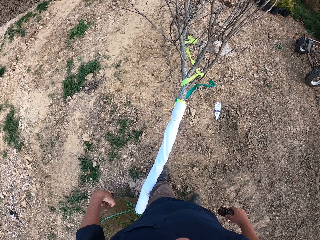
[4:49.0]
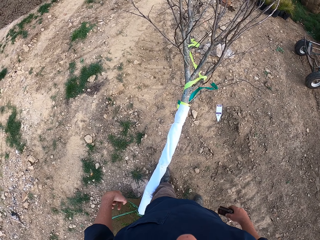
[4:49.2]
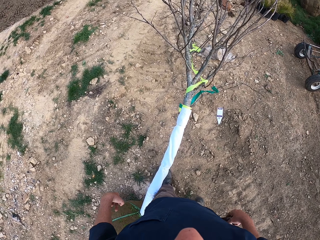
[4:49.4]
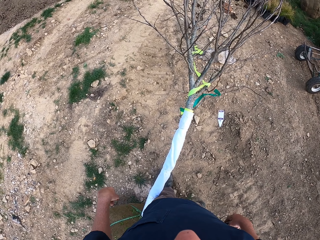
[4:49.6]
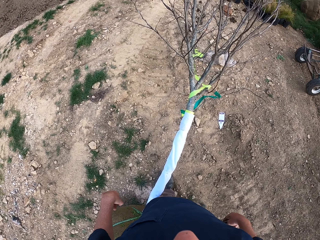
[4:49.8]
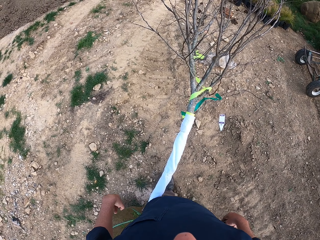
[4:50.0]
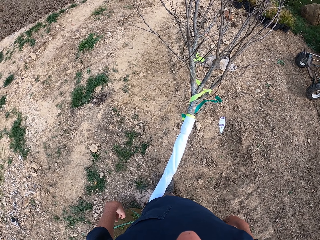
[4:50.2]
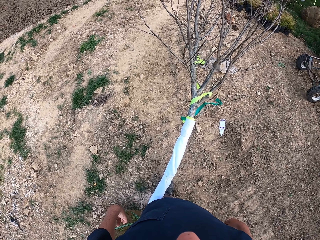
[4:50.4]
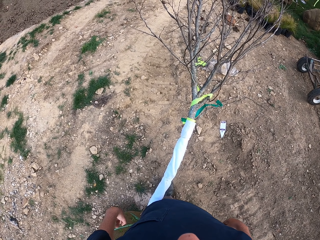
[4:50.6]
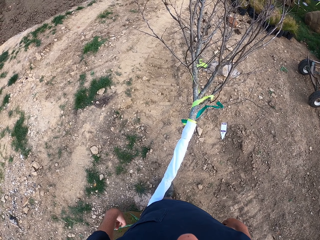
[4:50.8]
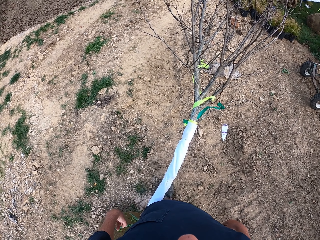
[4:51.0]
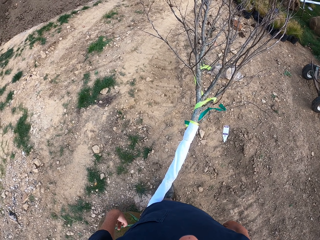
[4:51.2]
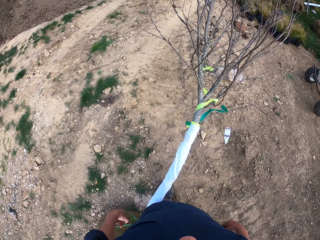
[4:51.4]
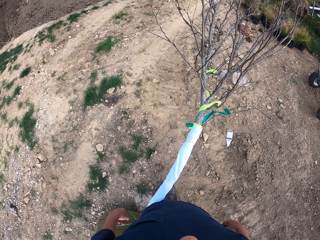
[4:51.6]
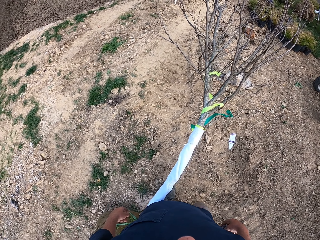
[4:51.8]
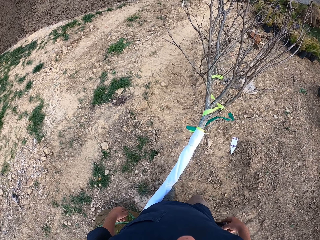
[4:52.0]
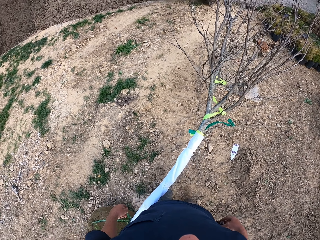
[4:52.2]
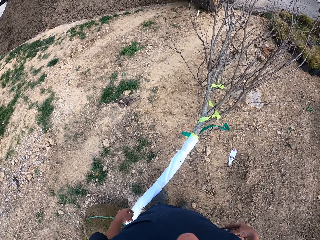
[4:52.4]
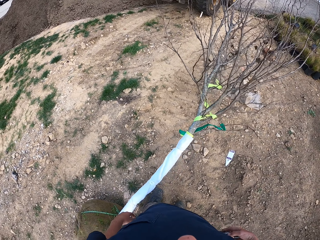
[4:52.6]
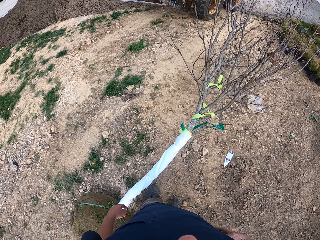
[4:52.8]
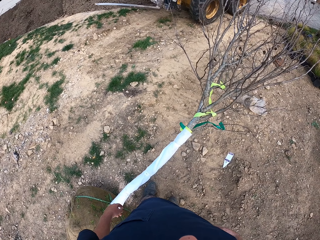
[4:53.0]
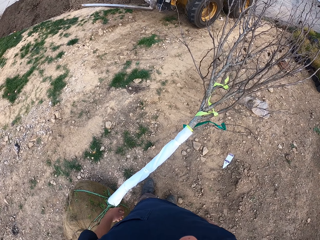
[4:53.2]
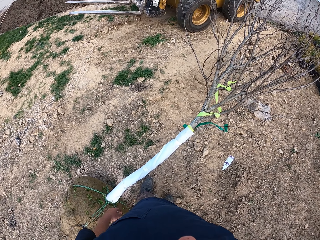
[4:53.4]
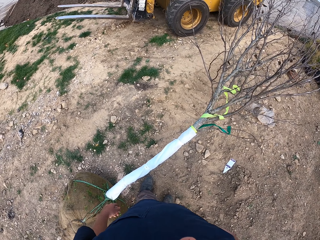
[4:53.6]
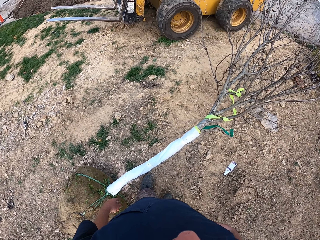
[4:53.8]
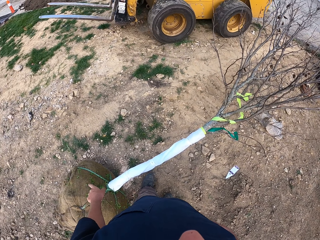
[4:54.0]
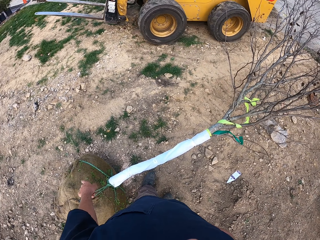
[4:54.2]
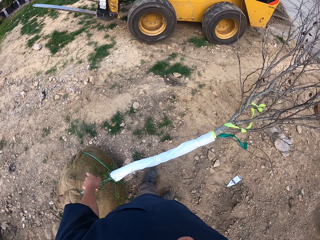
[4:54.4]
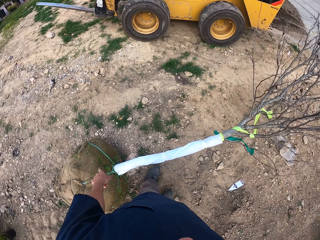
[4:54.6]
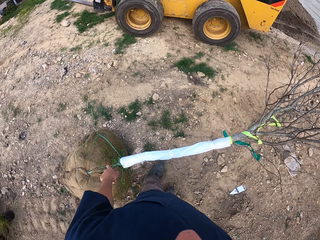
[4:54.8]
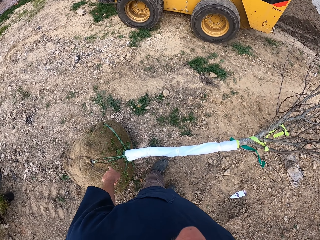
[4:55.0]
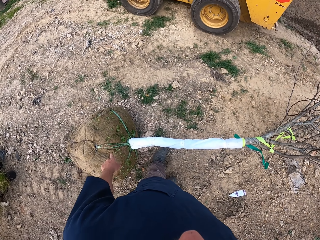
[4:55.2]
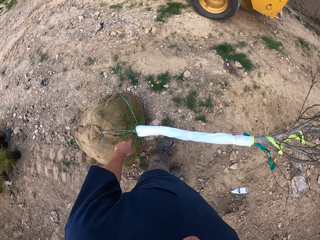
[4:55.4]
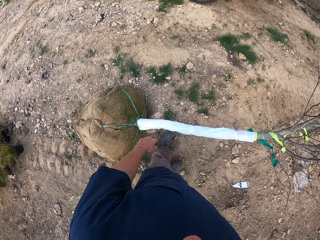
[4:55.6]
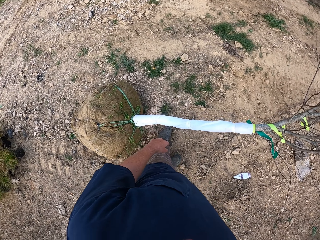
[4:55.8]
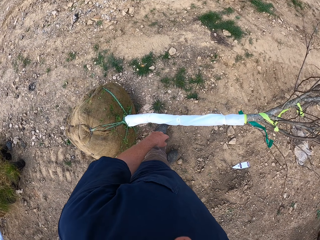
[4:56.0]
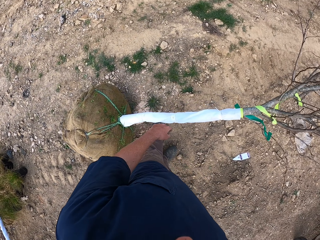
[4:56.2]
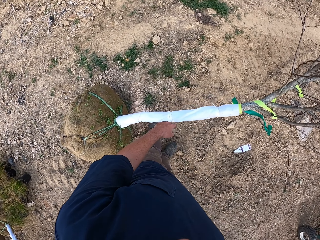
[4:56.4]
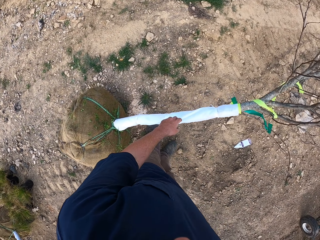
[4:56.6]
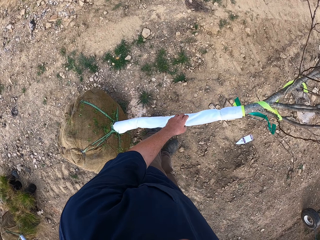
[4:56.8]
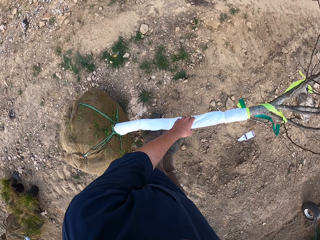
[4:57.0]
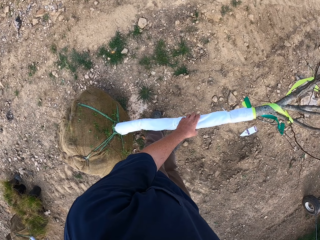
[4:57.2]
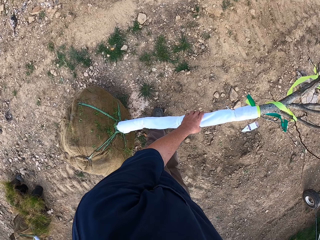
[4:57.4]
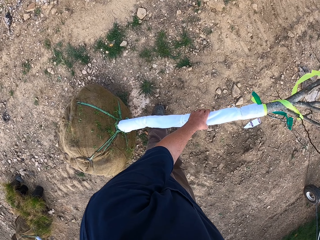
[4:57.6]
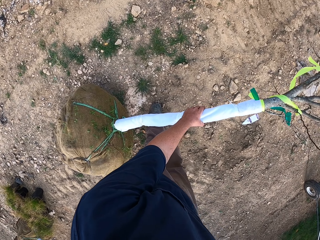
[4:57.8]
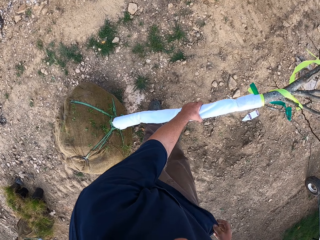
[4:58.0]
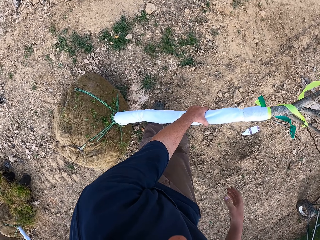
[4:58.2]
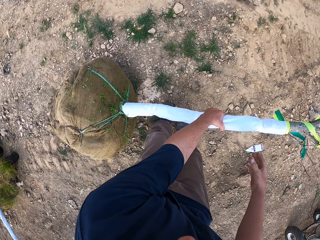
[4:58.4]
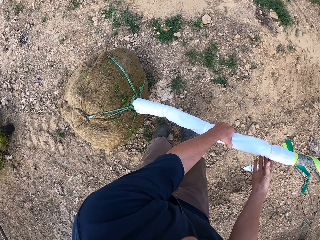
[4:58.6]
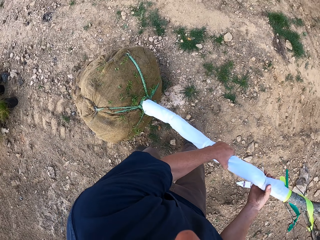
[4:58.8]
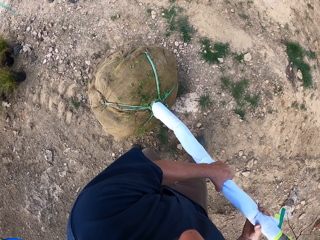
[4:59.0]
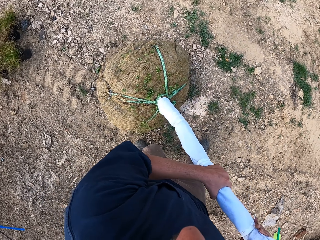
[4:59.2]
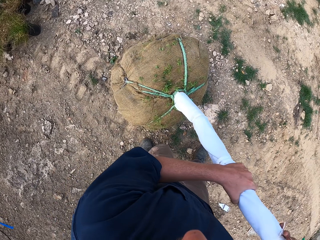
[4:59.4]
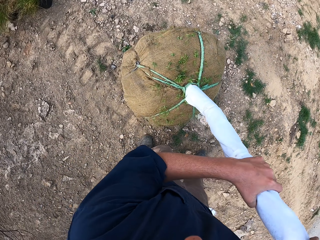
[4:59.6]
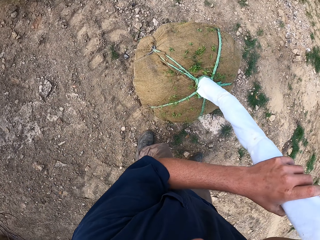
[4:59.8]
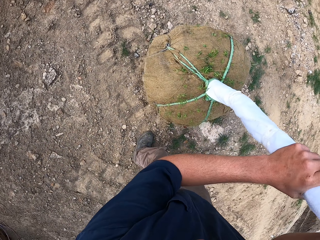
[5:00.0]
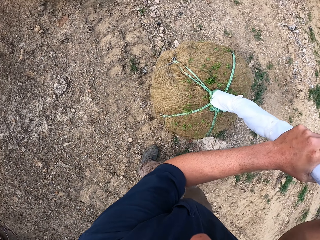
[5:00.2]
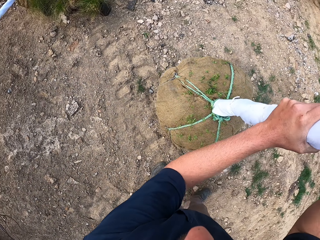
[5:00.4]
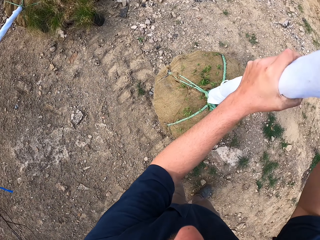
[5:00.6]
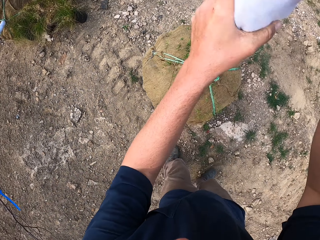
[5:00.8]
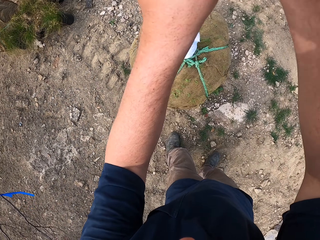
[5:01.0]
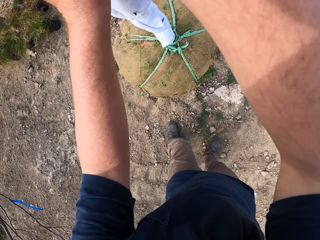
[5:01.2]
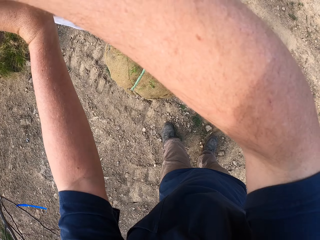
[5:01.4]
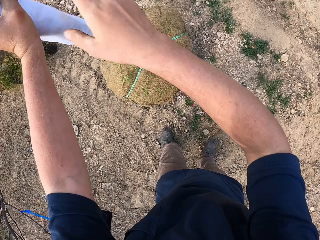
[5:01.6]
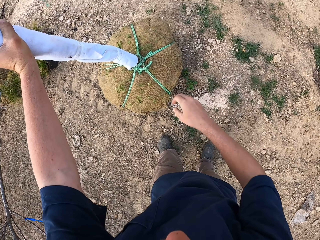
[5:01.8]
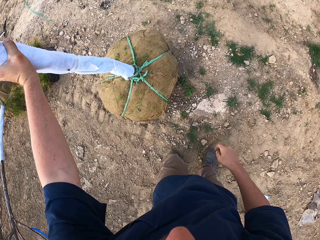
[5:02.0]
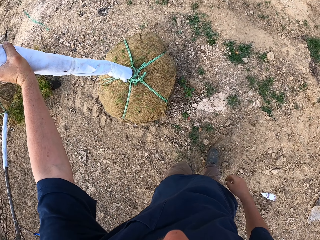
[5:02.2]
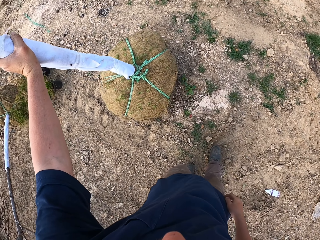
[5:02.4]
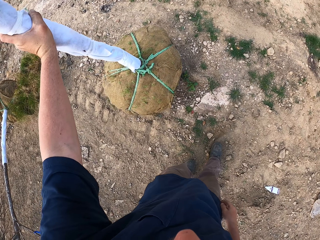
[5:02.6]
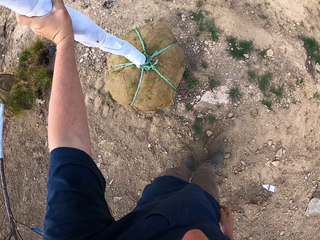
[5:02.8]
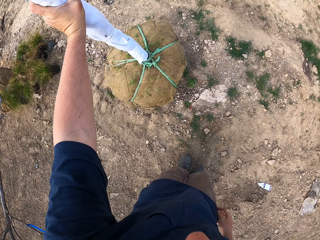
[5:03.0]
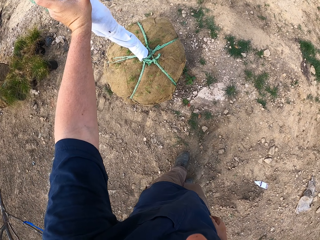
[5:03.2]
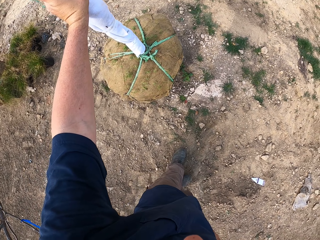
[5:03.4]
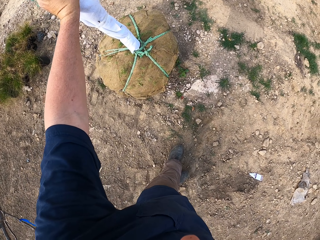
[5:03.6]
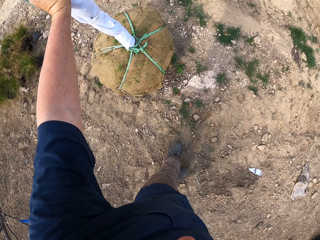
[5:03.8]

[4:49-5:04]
The camera wearer communicates on the field. They look around. They communicate on the field. They hold the tree. They lift the tree upright. They move on the field.

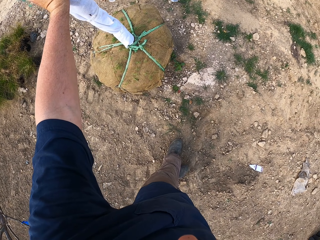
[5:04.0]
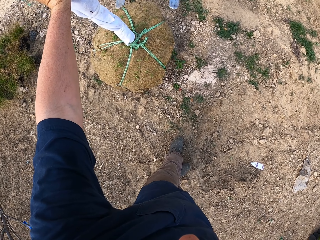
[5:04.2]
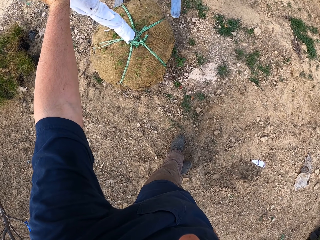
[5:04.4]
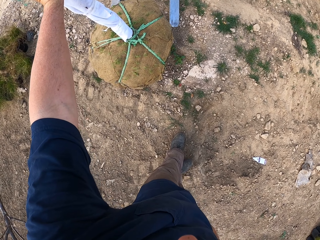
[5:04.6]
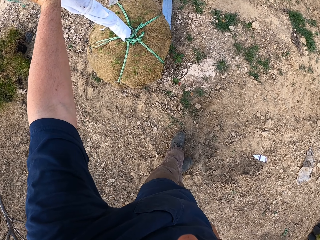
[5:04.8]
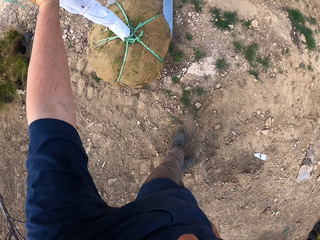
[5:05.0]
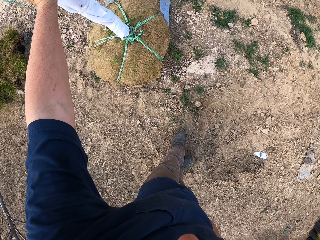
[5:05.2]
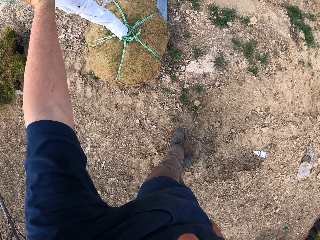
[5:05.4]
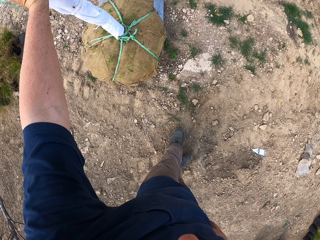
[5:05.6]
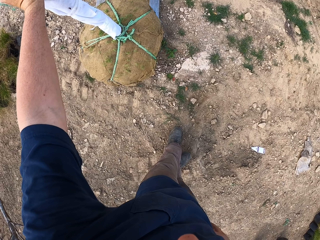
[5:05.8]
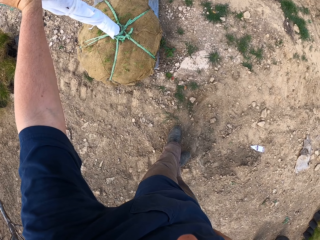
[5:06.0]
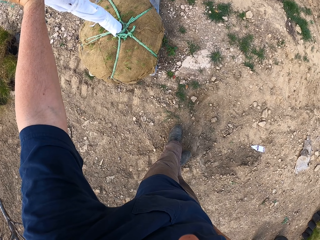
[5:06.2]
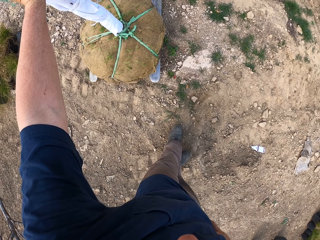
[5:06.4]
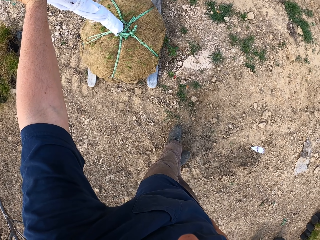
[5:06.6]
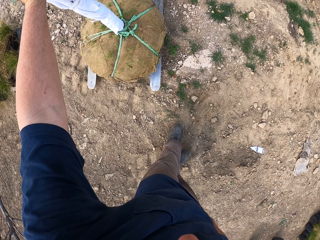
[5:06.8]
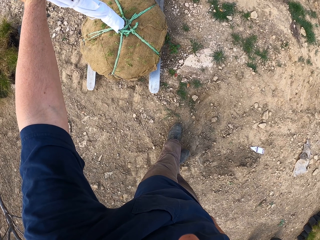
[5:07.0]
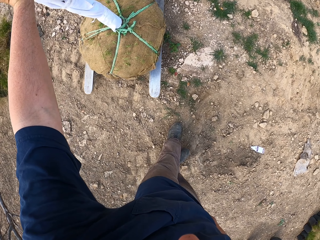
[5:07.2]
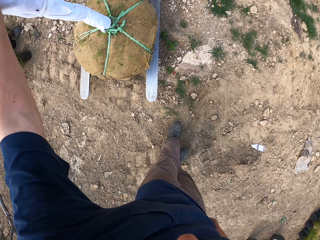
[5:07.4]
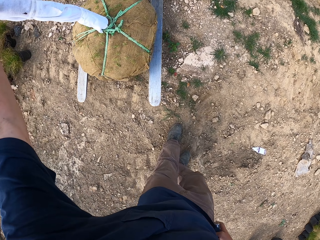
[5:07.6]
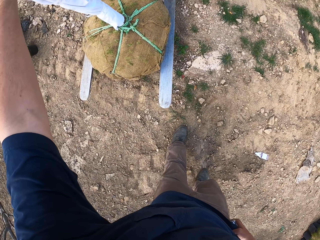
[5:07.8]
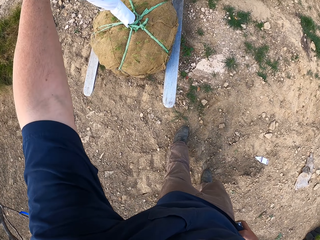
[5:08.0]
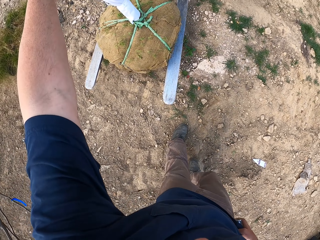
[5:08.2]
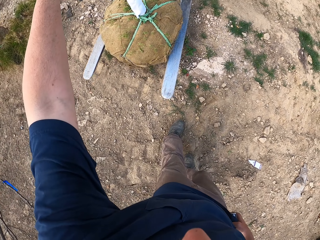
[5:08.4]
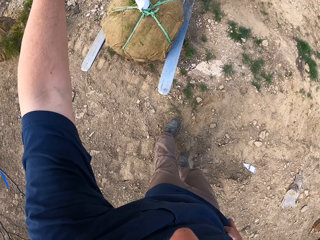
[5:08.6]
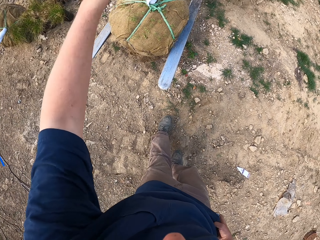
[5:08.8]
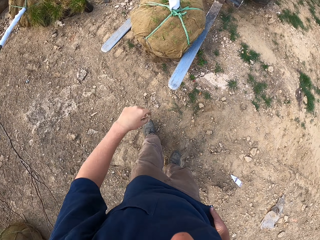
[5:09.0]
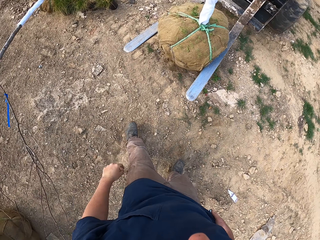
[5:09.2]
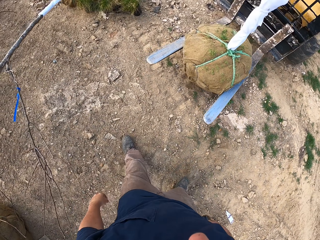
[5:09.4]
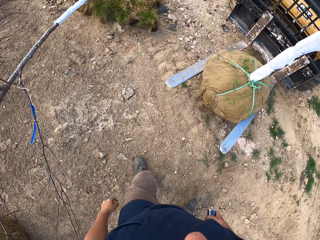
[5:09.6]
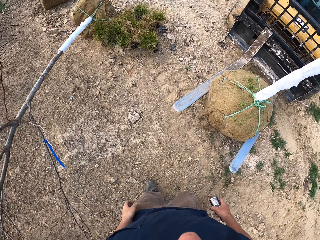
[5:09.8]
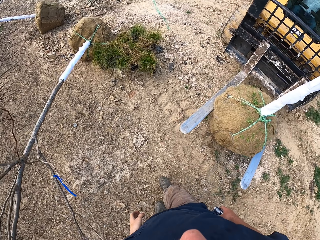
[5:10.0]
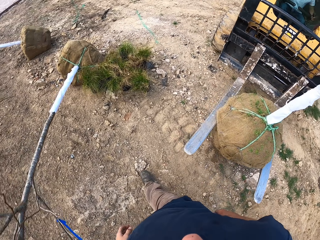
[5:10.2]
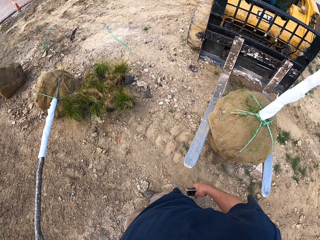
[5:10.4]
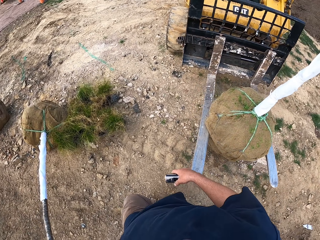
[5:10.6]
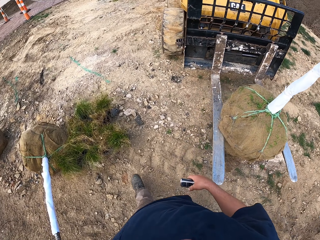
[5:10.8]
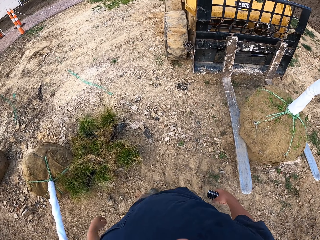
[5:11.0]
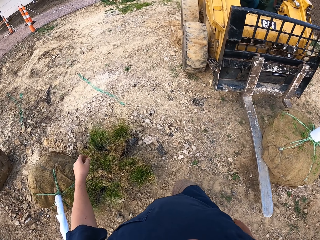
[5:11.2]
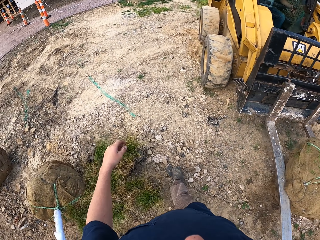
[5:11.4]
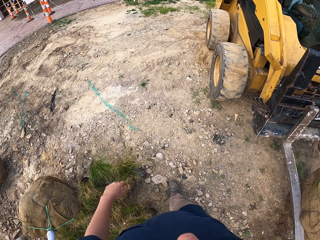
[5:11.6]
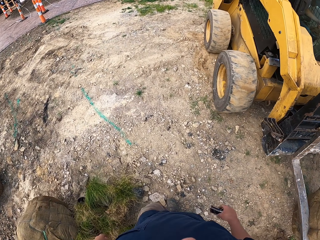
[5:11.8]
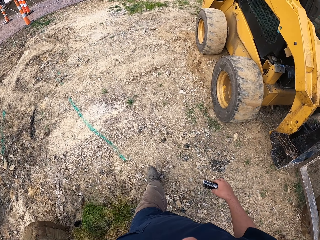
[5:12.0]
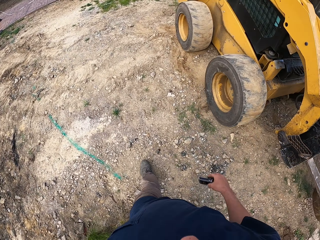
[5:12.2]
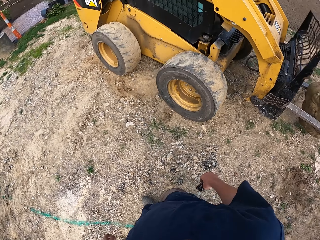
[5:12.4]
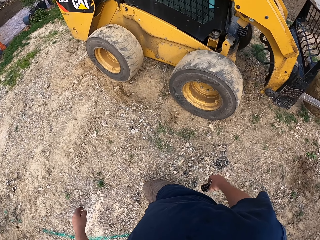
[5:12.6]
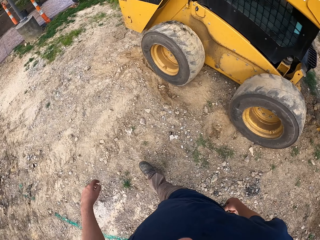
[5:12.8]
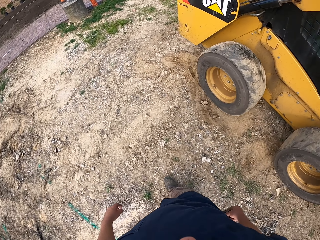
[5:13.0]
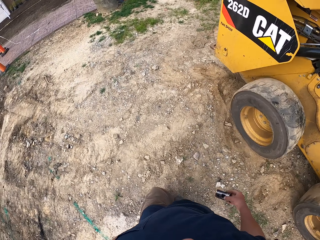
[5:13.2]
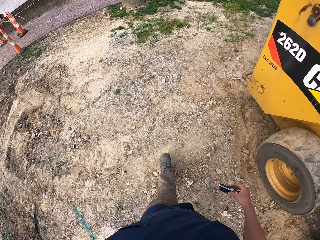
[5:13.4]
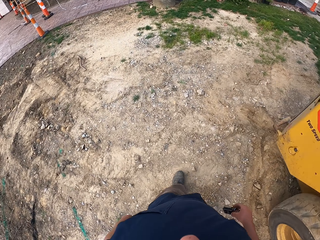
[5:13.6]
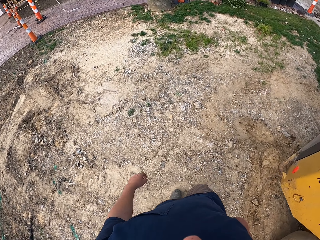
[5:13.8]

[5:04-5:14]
The camera wearer holds the tree up for the forklift. They hold the vape with the right hand. They walk on the field. They touch the tree.
